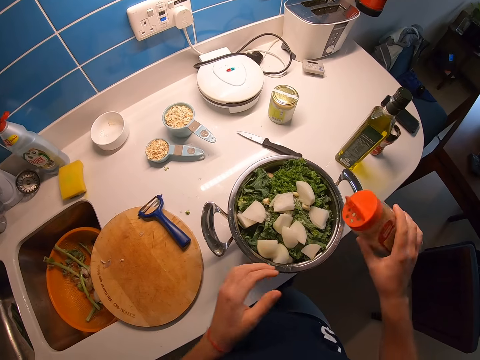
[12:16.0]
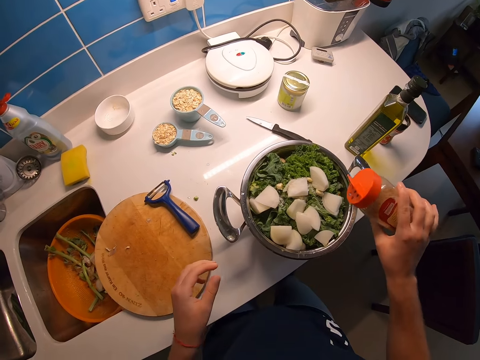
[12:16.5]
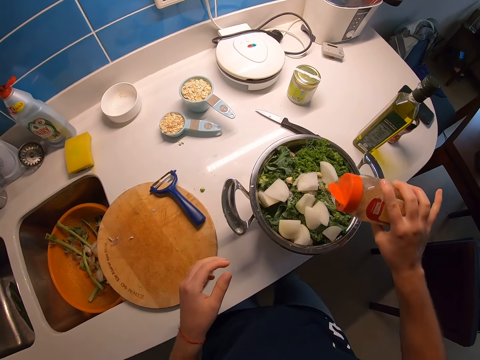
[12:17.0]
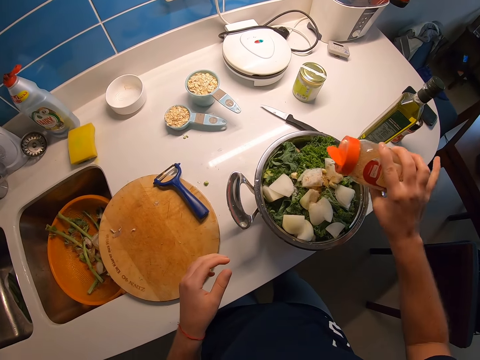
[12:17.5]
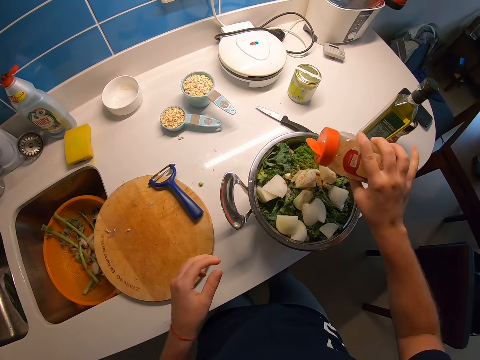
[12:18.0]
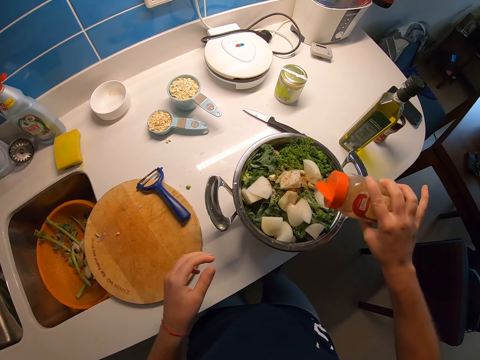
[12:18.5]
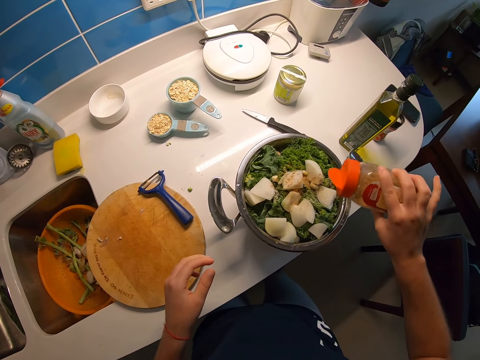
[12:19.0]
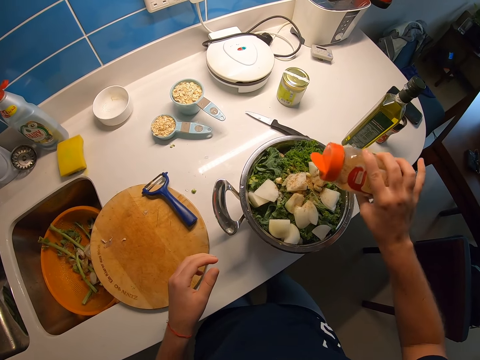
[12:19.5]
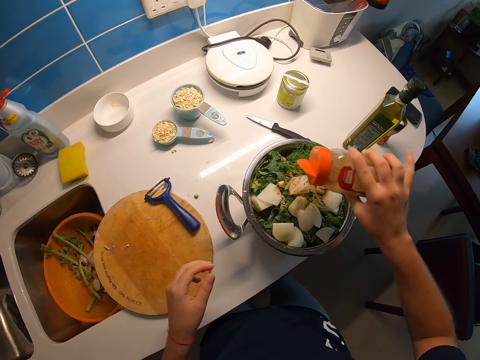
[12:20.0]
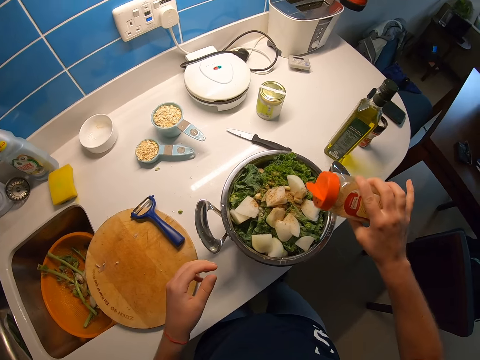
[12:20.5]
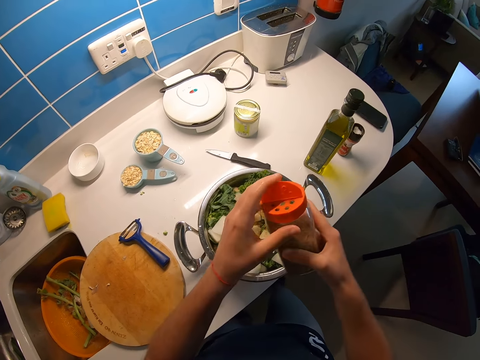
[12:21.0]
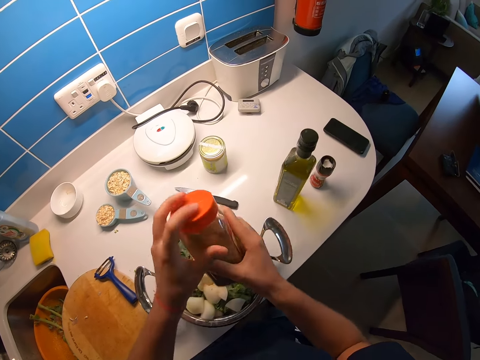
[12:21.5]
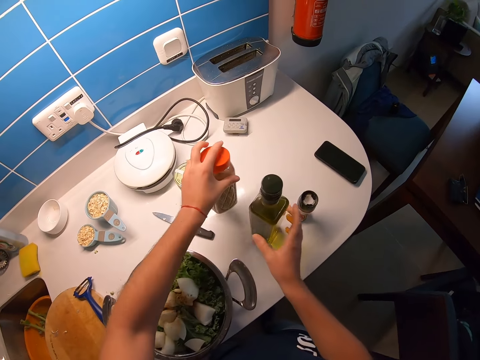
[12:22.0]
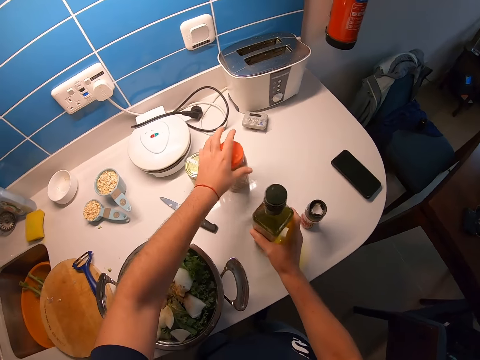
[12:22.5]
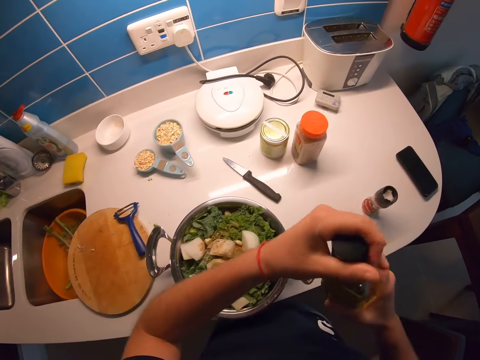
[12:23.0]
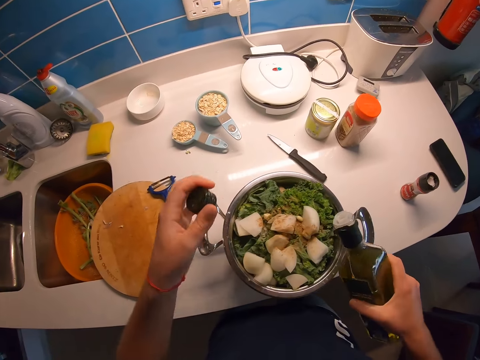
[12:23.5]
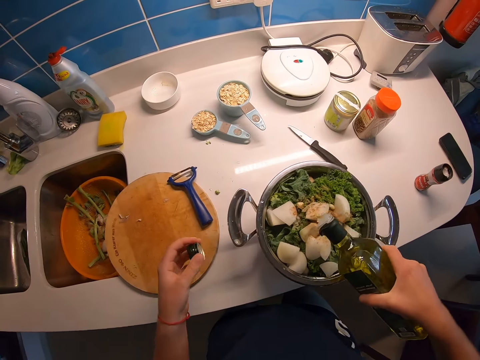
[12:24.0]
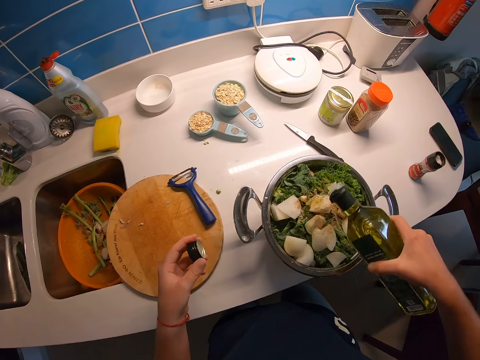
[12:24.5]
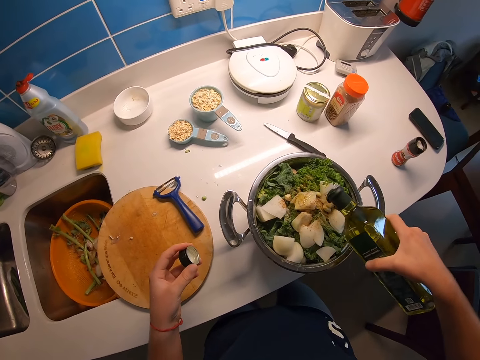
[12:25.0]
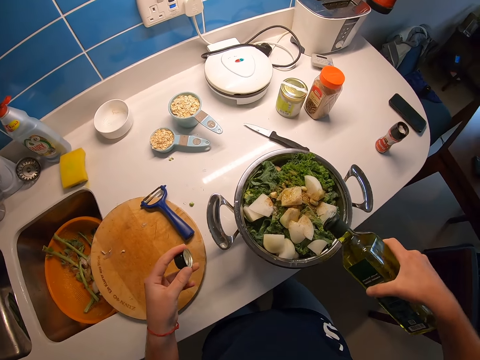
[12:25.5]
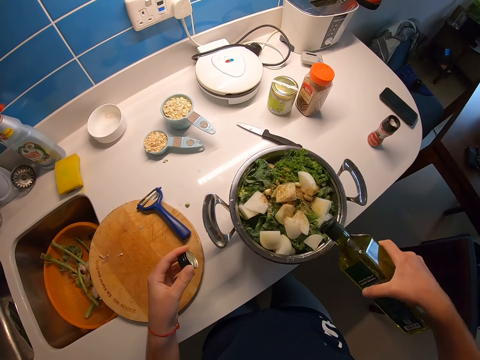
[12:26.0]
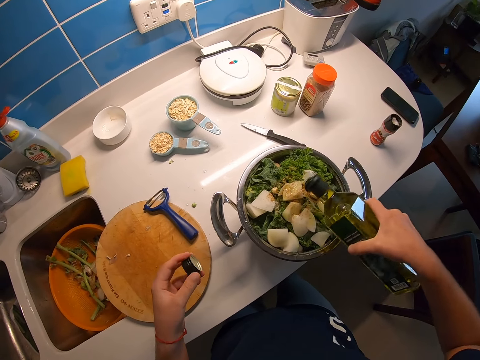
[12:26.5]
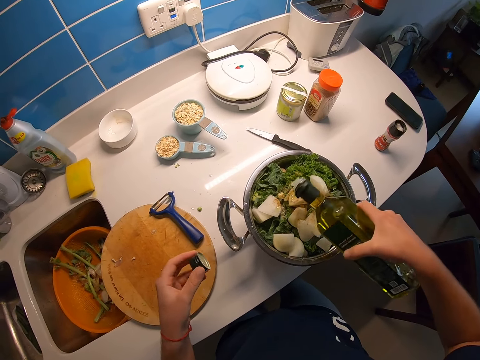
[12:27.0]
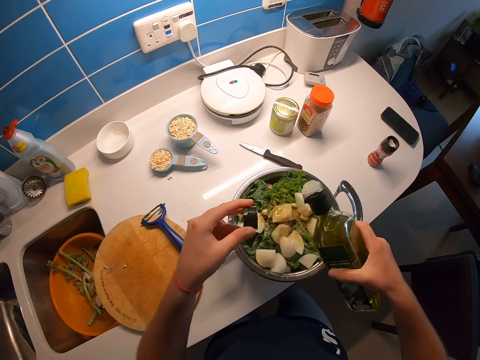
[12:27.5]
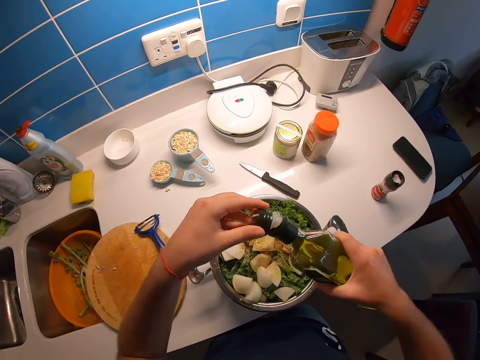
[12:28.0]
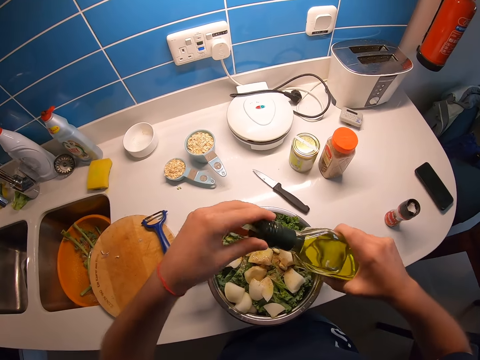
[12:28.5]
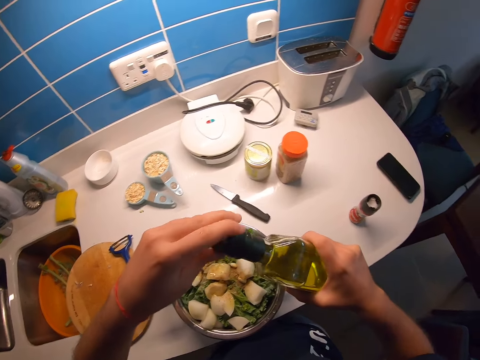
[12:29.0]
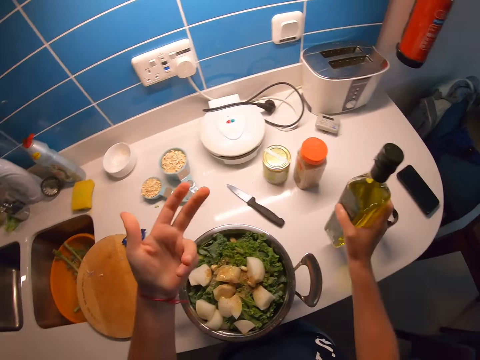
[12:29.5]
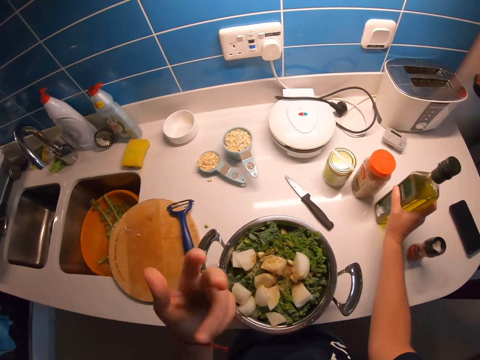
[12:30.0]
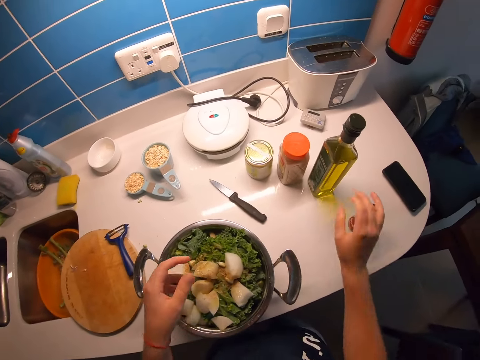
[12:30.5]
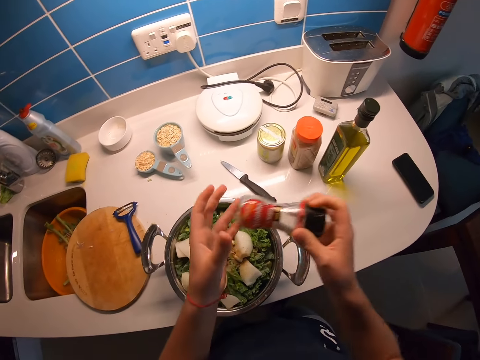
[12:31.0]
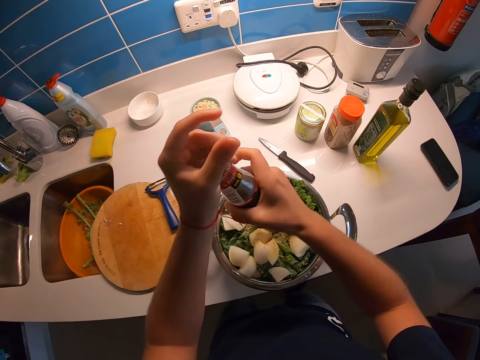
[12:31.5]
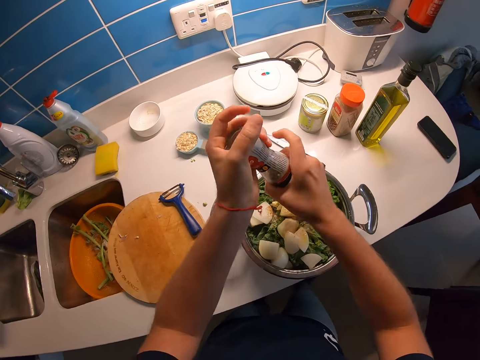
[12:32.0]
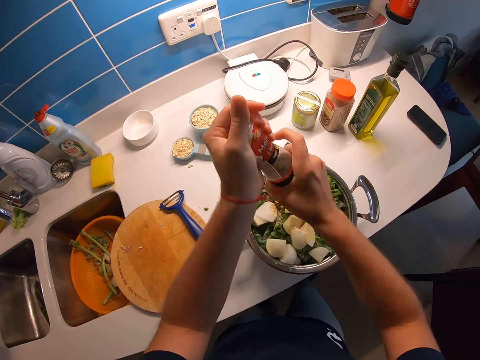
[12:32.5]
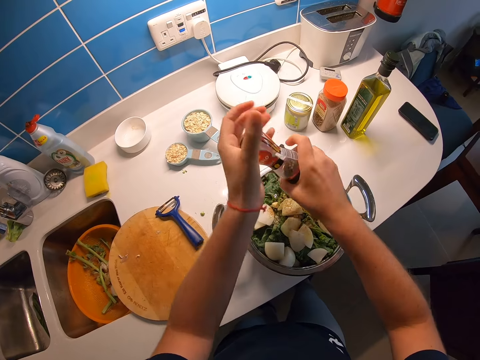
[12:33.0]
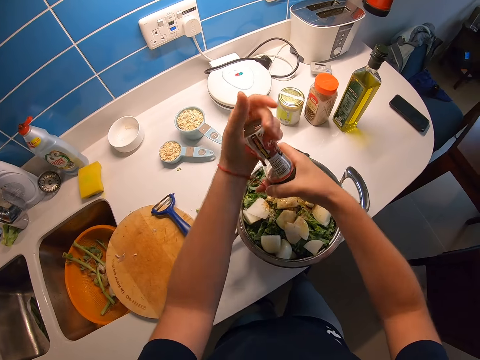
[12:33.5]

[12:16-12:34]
The camera wearer spreads the ingredient into the pot. They close the bottle of ingredient. They drop the bottle of ingredient on the counter. They pick the bottle of oil from the counter. They open the bottle of oil. They pour the oil into the pot. They cork the bottle of oil. They hold up the left hand. They drop the bottle of oil on the counter. They shake the hand. They pick a pepper grinder from the counter. They spread the pepper into the pot.

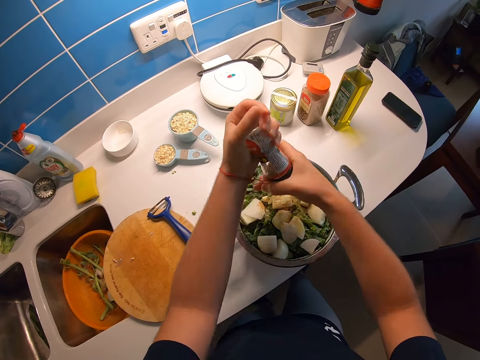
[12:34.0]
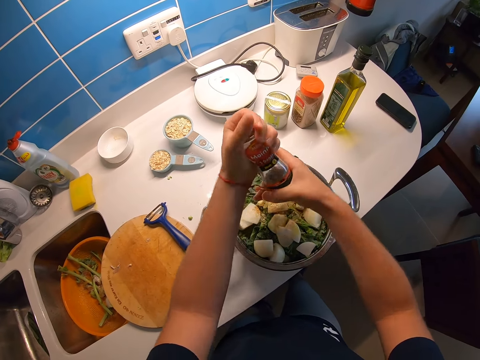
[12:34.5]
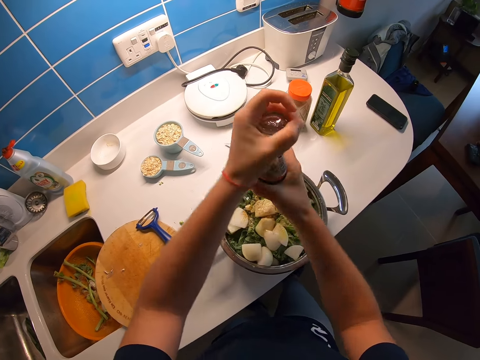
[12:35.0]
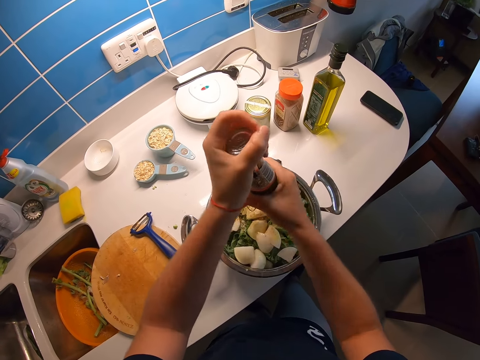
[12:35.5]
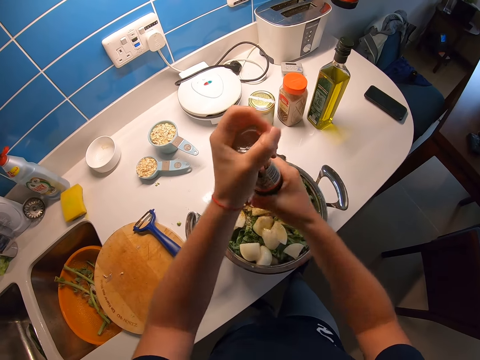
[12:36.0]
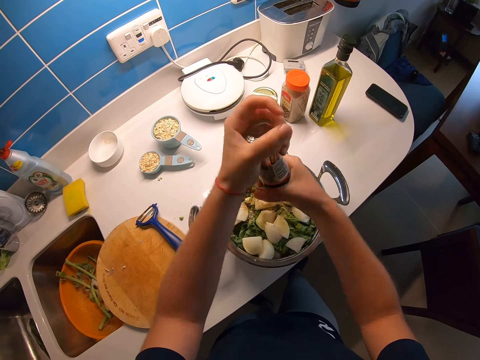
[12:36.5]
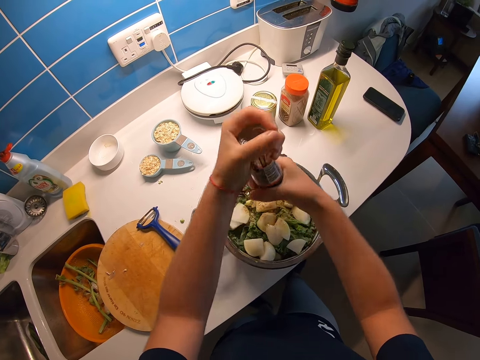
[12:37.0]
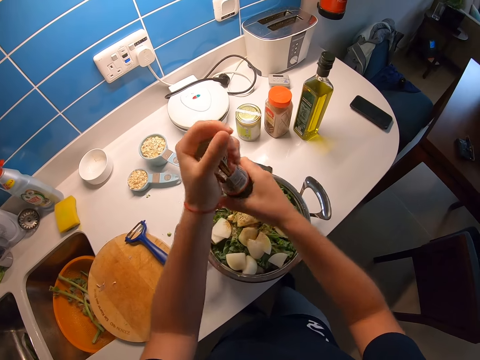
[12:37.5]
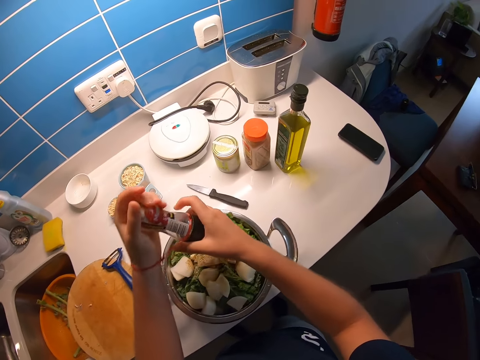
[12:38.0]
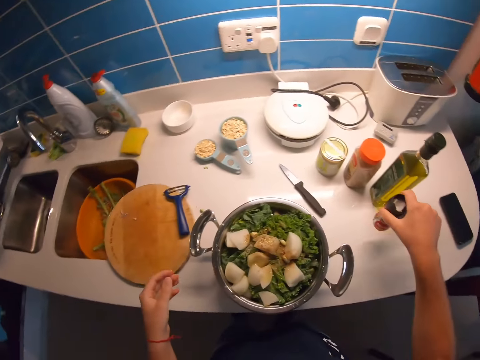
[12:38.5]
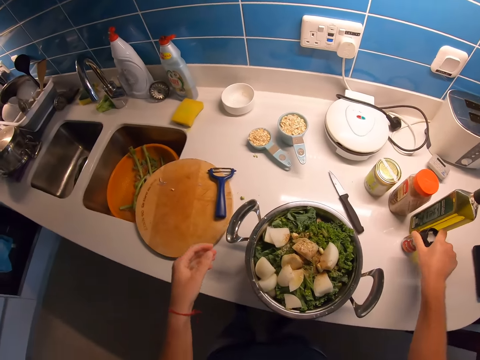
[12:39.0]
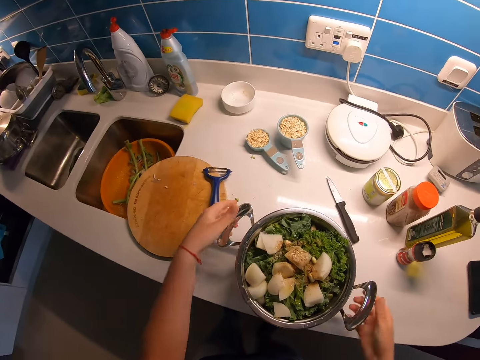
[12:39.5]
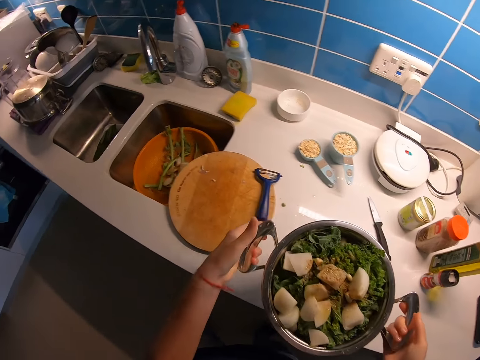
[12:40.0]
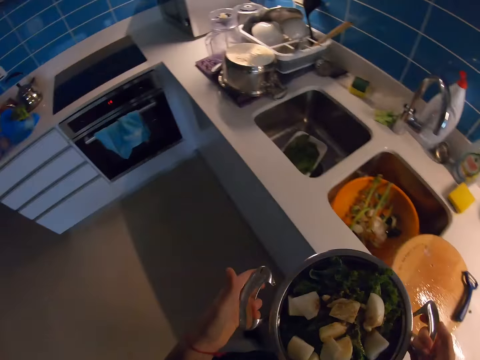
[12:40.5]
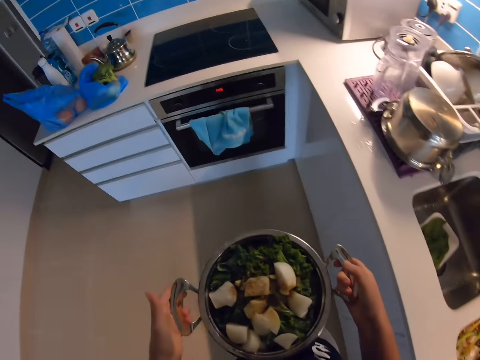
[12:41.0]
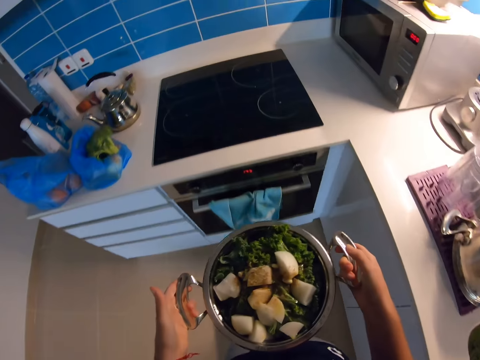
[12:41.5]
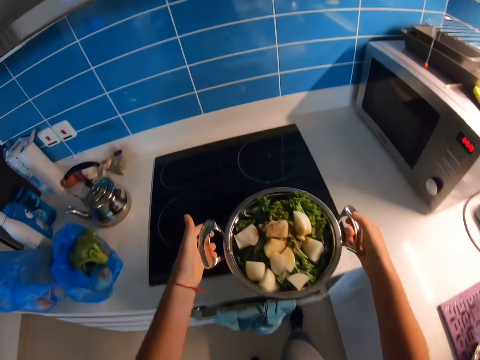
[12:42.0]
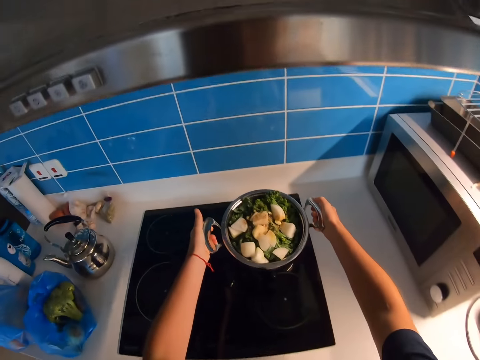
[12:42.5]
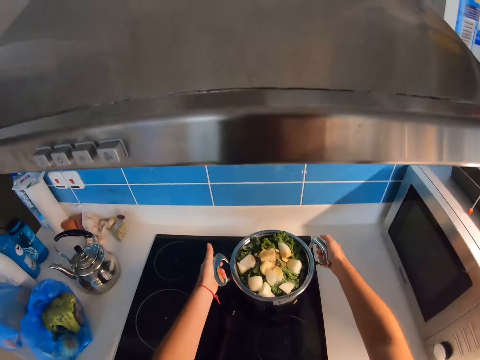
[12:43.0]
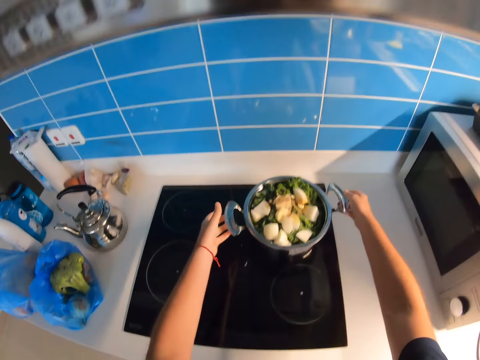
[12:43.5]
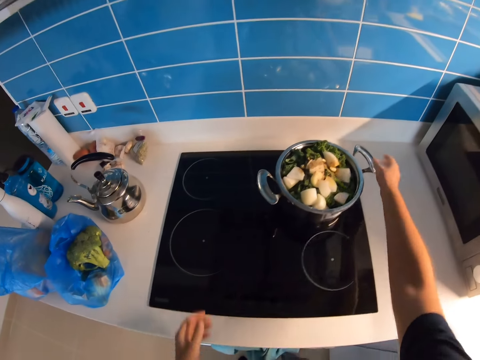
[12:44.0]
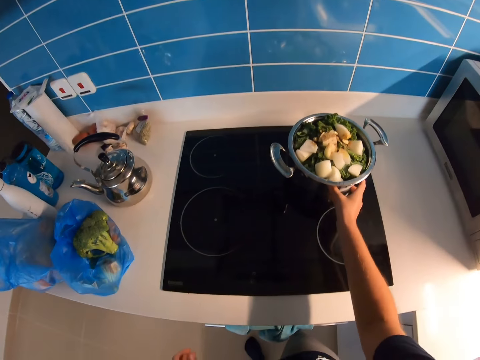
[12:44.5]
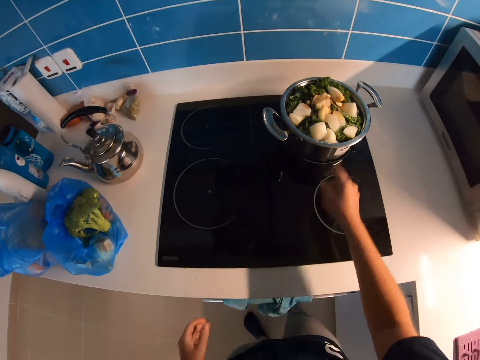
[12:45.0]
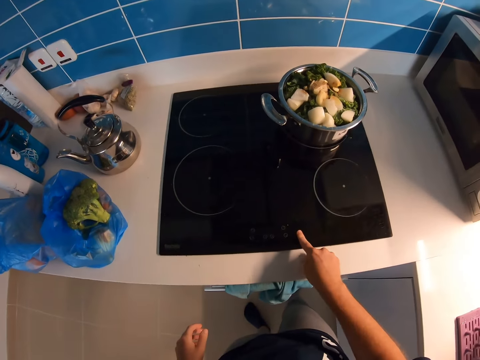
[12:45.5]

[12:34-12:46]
The camera wearer drops the pepper grinder to the table. They pick the pot or bowl from the counter. They walk in the kitchen. They place the pot in the gas. They move the bowl.
